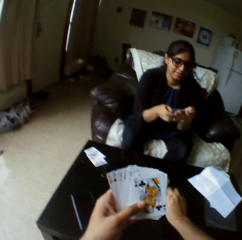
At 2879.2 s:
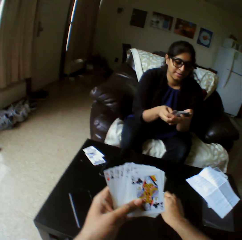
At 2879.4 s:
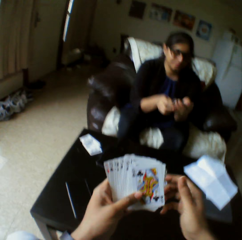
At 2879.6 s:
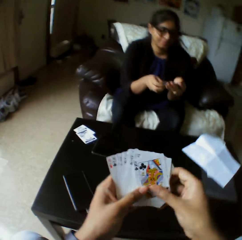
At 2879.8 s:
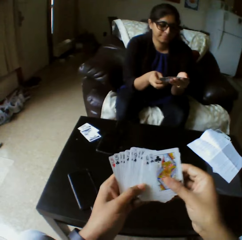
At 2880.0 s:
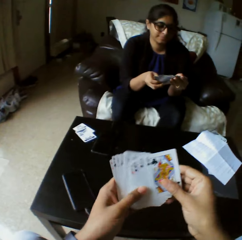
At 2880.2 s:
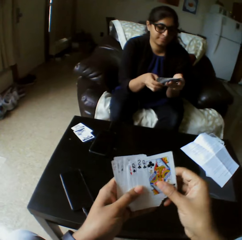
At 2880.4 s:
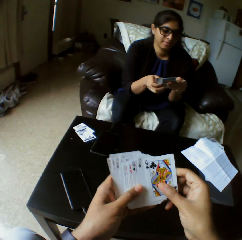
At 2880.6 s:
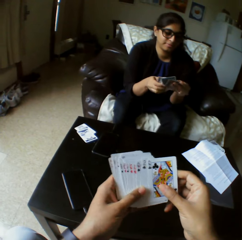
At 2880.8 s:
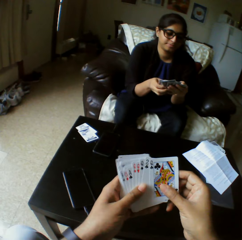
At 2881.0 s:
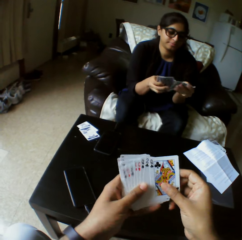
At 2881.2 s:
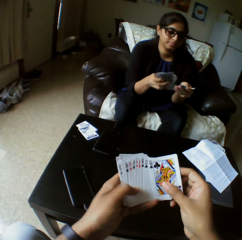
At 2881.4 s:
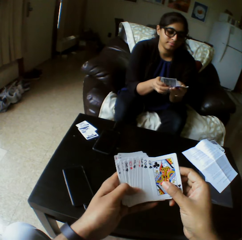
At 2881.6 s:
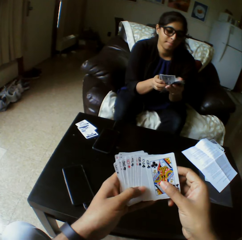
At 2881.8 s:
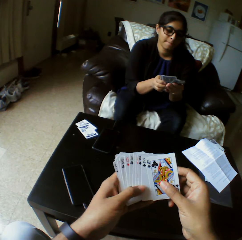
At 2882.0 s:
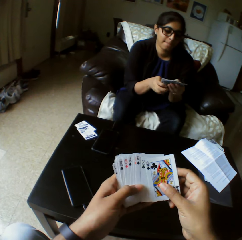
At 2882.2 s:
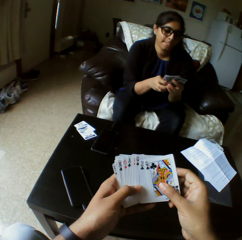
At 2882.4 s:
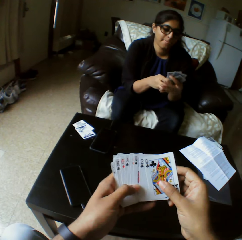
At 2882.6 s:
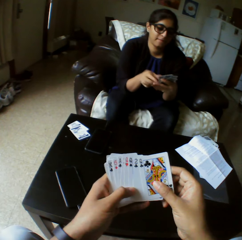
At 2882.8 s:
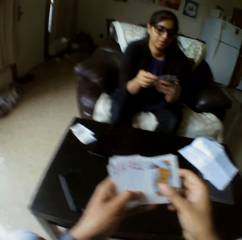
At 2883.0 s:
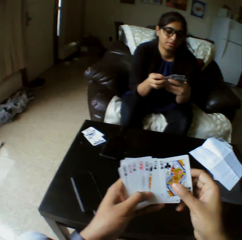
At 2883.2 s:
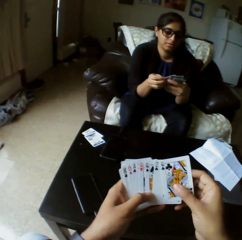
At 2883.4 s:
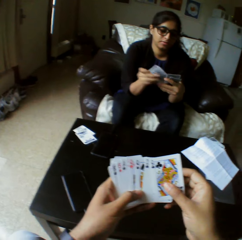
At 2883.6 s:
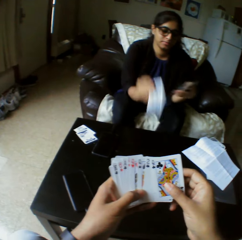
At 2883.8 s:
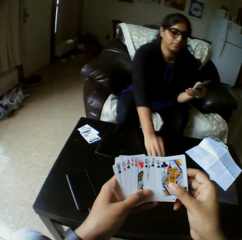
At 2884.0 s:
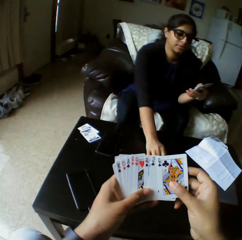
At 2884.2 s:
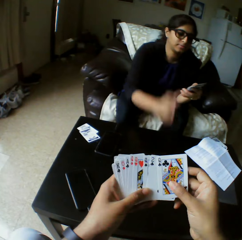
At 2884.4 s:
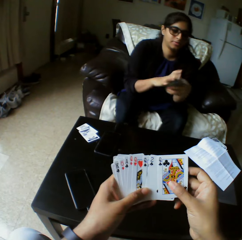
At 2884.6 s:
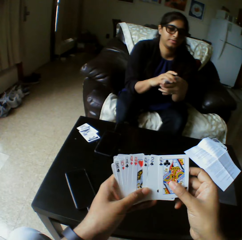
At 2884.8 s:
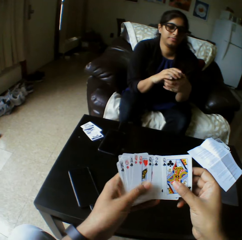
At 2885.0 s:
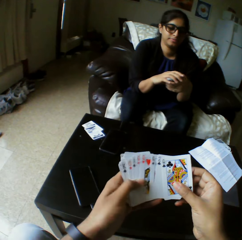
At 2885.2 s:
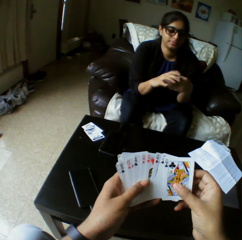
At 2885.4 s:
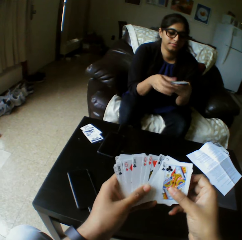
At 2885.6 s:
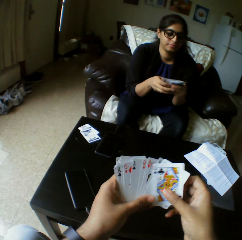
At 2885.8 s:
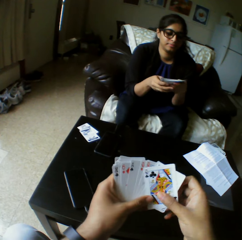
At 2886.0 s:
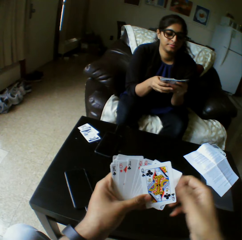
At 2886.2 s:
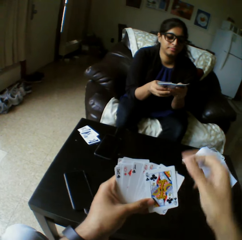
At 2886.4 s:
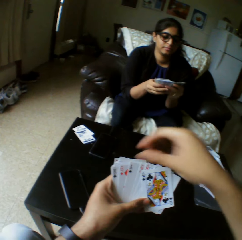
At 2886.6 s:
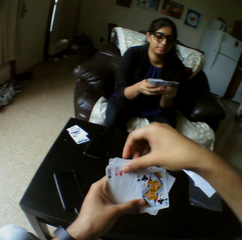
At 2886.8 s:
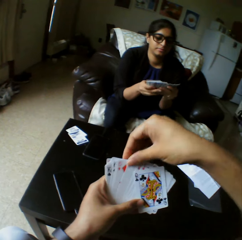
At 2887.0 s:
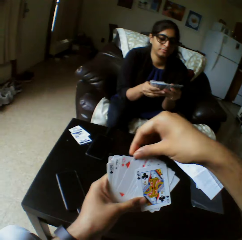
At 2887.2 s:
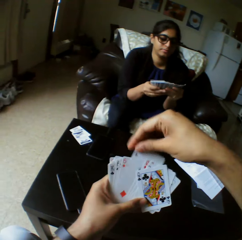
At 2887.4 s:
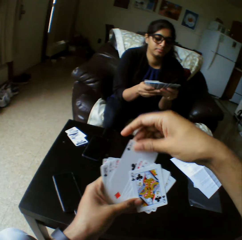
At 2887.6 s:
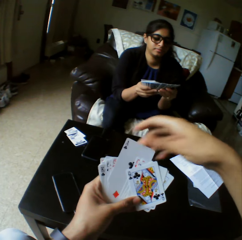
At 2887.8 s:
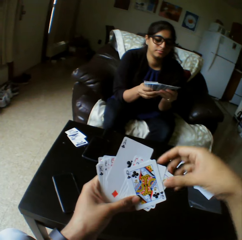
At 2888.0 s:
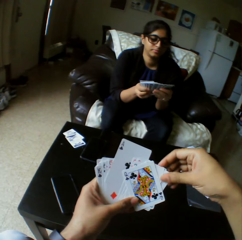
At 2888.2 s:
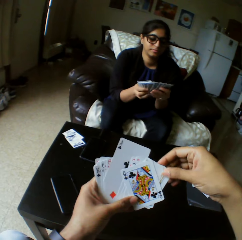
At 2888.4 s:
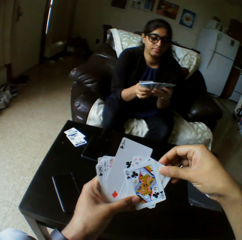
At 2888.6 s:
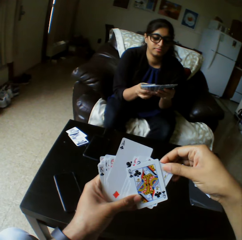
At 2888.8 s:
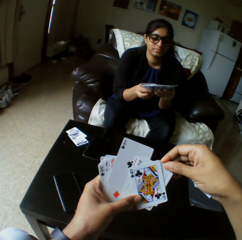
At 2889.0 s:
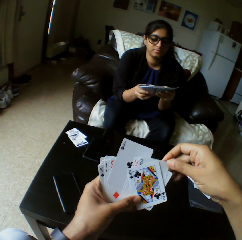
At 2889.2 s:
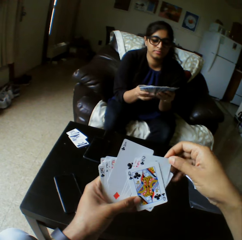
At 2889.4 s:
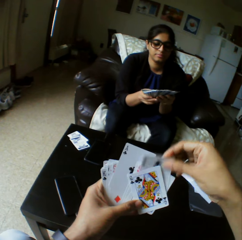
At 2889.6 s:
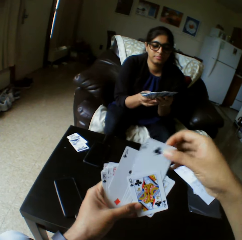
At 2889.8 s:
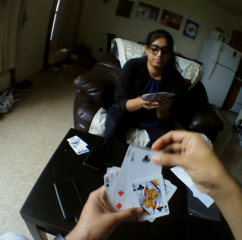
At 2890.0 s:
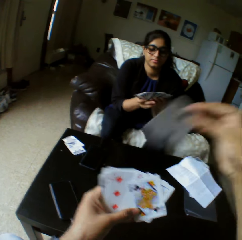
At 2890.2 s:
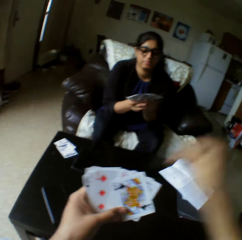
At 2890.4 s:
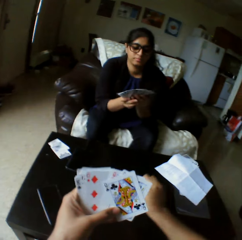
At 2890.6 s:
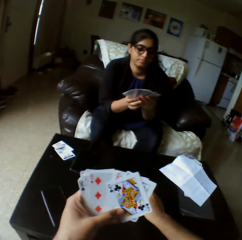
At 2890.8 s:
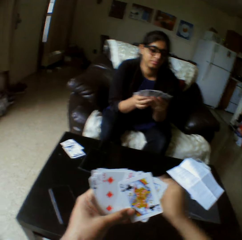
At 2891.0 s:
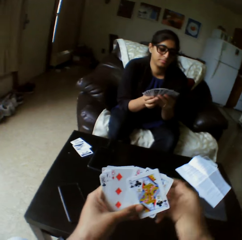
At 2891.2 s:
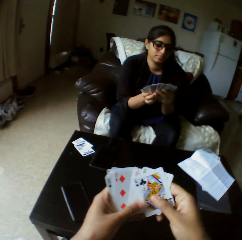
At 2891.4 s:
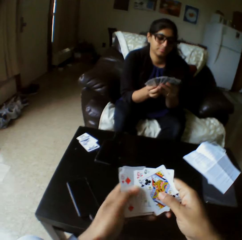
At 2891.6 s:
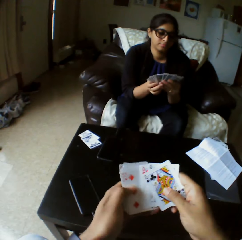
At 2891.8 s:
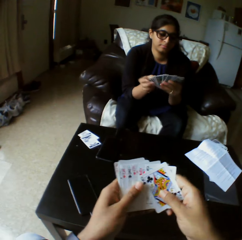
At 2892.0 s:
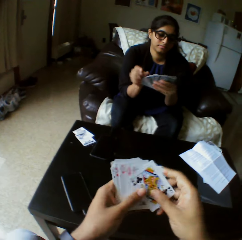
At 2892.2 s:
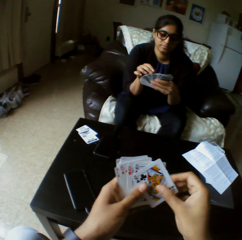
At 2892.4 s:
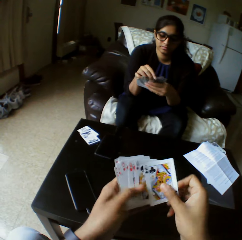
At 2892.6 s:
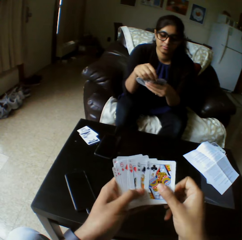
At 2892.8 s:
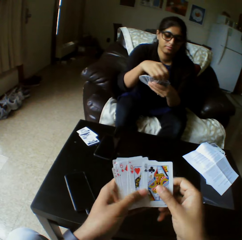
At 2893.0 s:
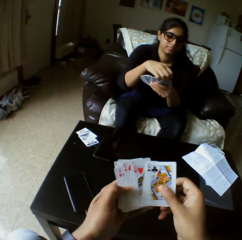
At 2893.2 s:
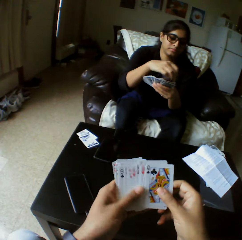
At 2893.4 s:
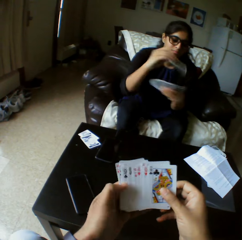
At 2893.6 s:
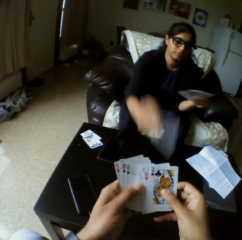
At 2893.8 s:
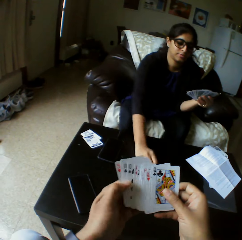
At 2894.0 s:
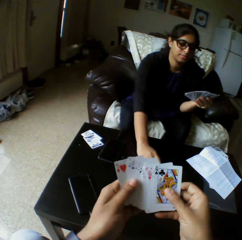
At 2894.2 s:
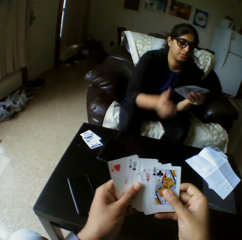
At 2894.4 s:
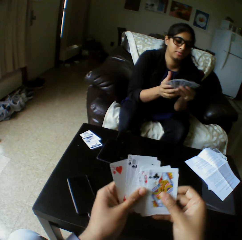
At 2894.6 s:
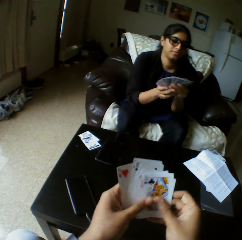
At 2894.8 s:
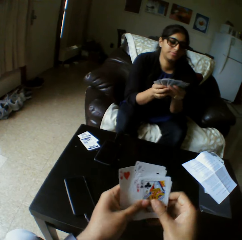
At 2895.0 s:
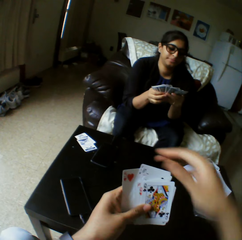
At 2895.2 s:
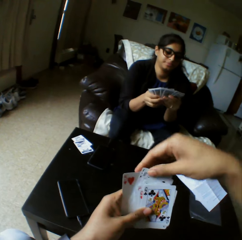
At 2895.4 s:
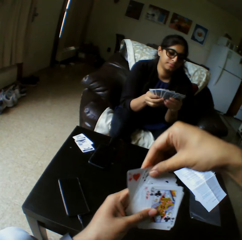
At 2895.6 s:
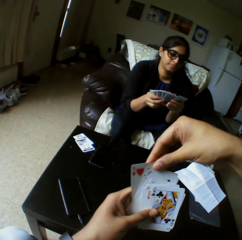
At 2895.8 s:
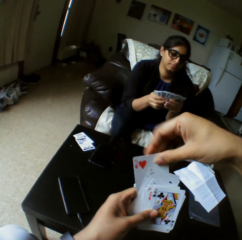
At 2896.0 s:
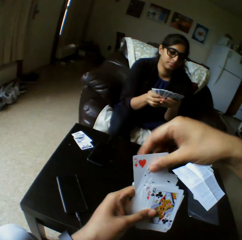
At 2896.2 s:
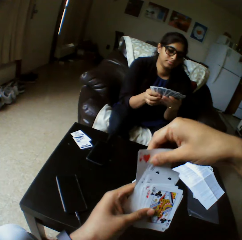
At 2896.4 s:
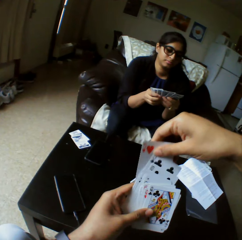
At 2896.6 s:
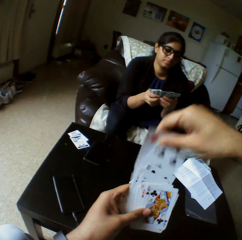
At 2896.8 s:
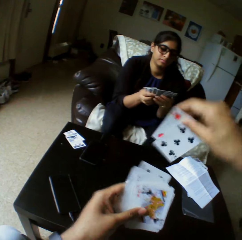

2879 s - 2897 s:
The camera wearer drops cards on the table with the right hand. They shuffle the cards with both hands and select the play cards. A woman drops a card on the table with the right hand and shuffles the cards with both hands. The camera wearer takes the play card. They drop the cards on the table with the right hand. They shuffle the cards with both hands and select the play cards. The woman takes the play card and drops the card on the table with the right hand. The woman shuffles the cards with both hands. The camera wearer takes the play card.

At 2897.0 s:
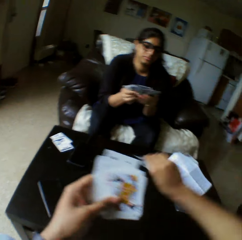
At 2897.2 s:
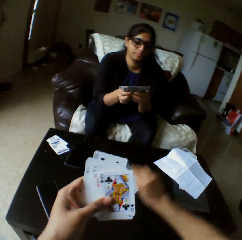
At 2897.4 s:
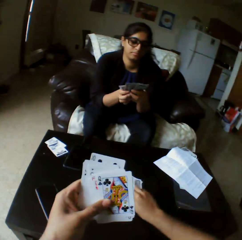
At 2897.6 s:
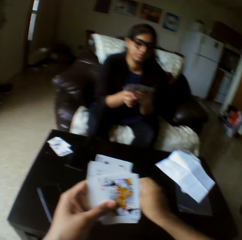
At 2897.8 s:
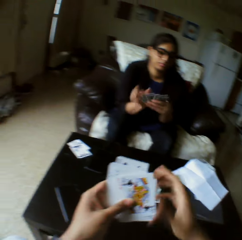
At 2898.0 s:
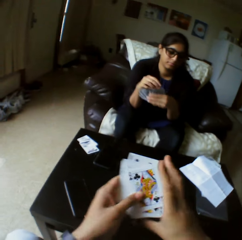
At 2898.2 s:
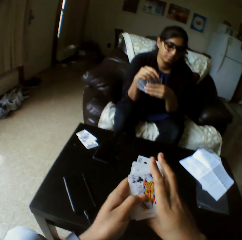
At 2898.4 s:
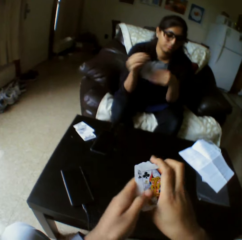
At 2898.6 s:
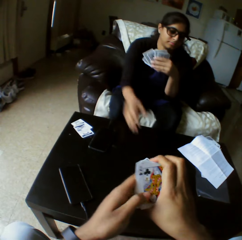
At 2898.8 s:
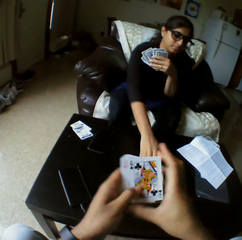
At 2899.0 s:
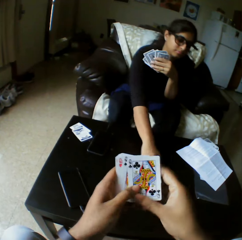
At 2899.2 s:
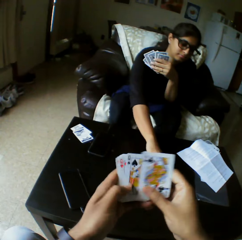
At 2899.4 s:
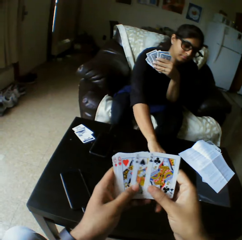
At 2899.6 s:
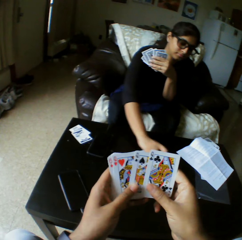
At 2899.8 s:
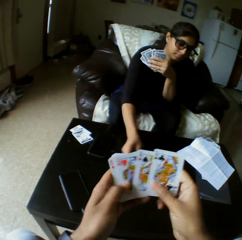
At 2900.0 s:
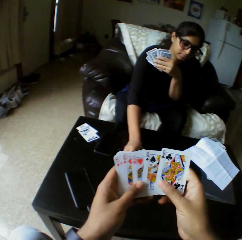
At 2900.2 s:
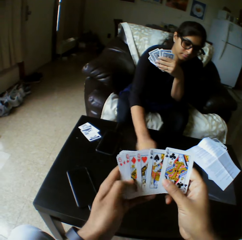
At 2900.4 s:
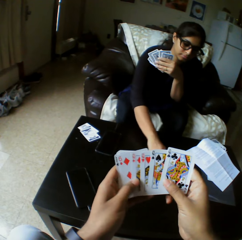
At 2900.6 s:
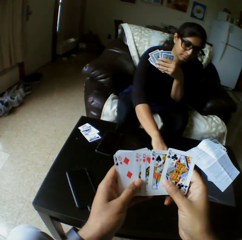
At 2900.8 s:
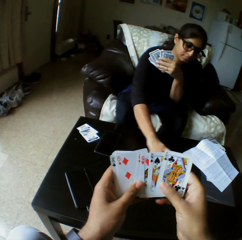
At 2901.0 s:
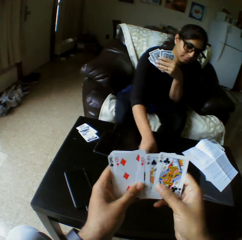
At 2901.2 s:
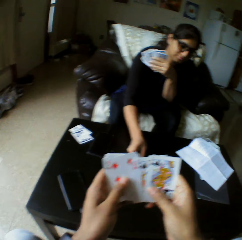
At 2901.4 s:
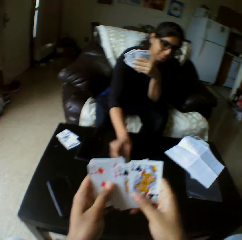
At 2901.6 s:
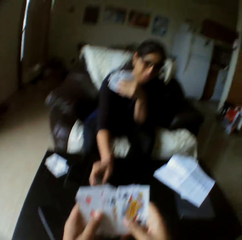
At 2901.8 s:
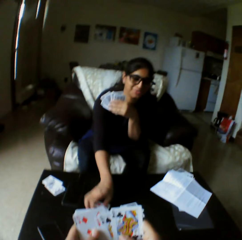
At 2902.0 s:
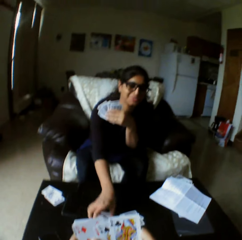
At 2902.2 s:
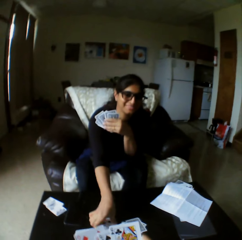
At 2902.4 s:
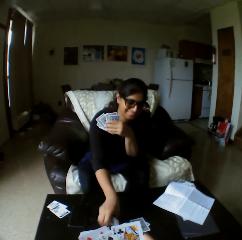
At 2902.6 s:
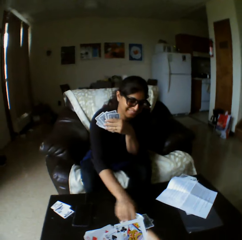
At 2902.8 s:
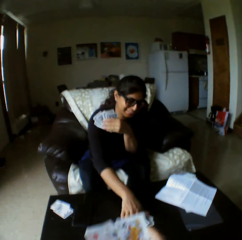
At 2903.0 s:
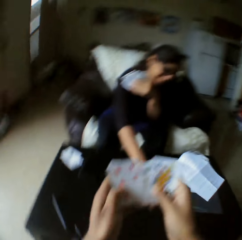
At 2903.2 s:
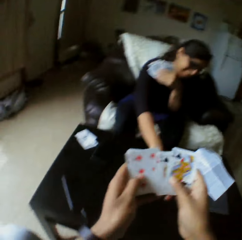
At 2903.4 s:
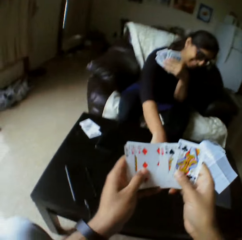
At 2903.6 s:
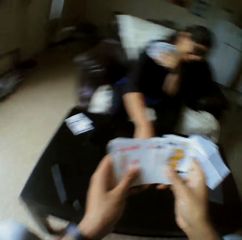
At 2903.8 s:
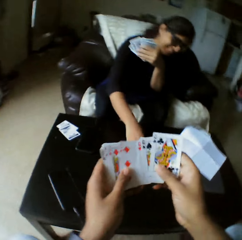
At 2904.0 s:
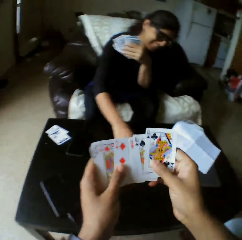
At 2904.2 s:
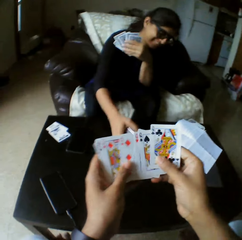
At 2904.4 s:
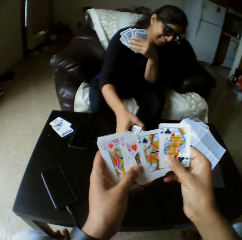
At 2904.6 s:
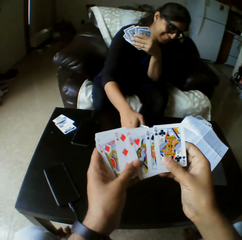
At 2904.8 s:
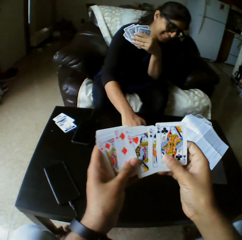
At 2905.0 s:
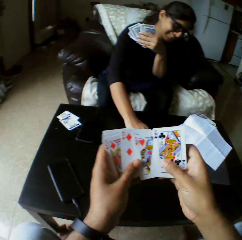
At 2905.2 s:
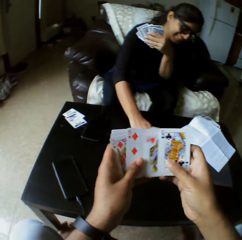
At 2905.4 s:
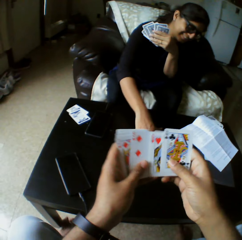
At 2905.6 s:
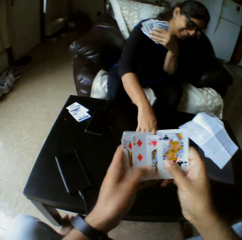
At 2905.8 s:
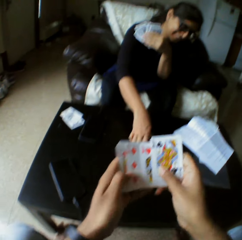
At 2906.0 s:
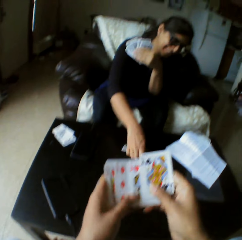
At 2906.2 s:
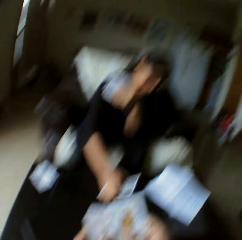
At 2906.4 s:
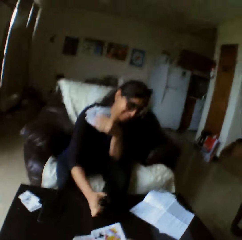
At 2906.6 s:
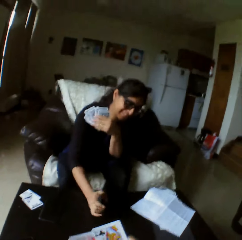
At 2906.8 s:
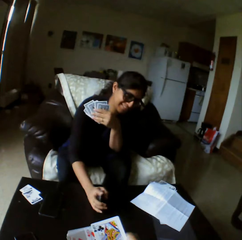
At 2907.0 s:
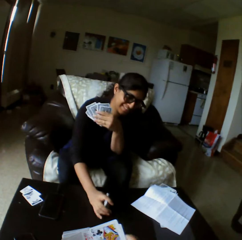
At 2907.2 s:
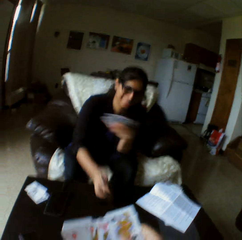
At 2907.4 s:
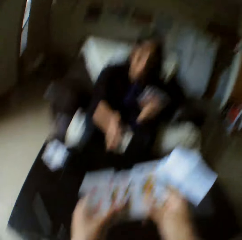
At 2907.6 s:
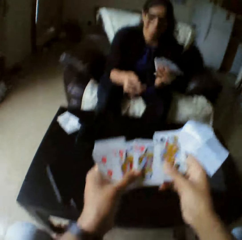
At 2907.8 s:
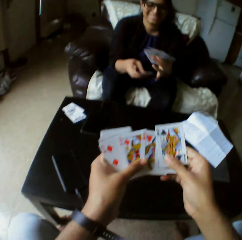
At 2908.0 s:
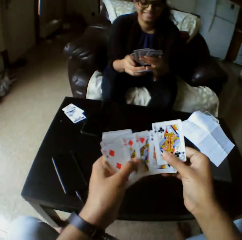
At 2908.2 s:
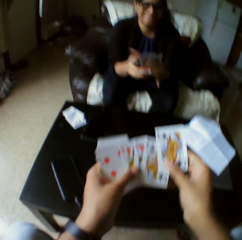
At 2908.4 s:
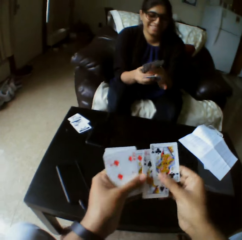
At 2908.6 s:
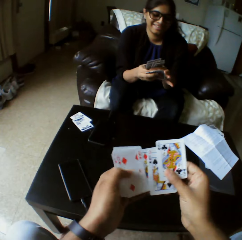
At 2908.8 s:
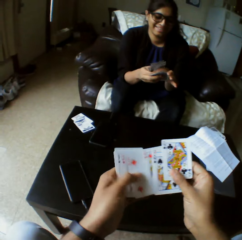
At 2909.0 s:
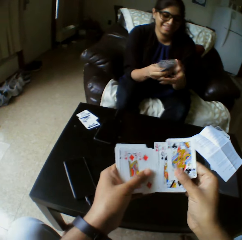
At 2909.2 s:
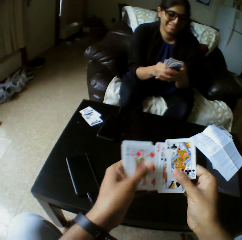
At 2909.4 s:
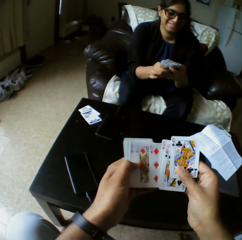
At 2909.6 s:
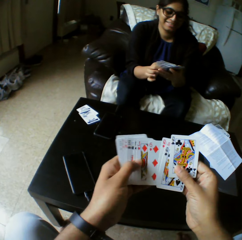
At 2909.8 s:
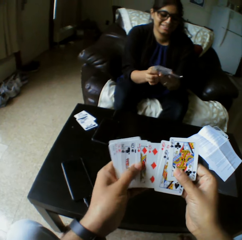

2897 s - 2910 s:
The camera wearer drops the cards on the table with the right hand. They shuffle the cards with both hands. A woman takes the cards. The woman shuffles the cards with the right hand on the table. The woman turns the cards. The woman taps the cards on the table. The woman picks the cards on the table with the right hand. The camera wearer laughs.
